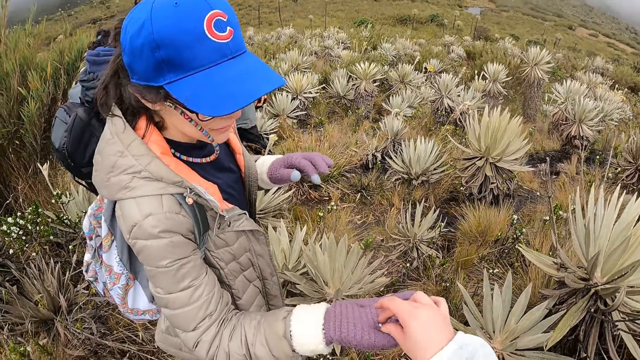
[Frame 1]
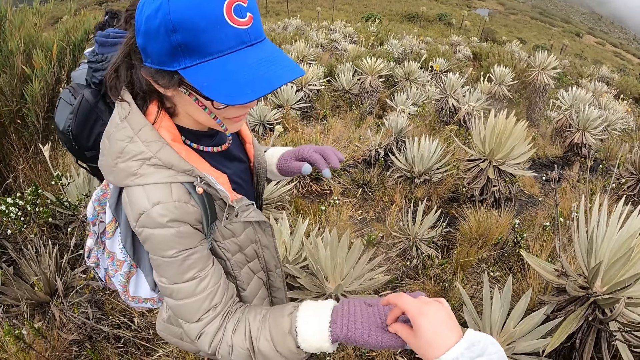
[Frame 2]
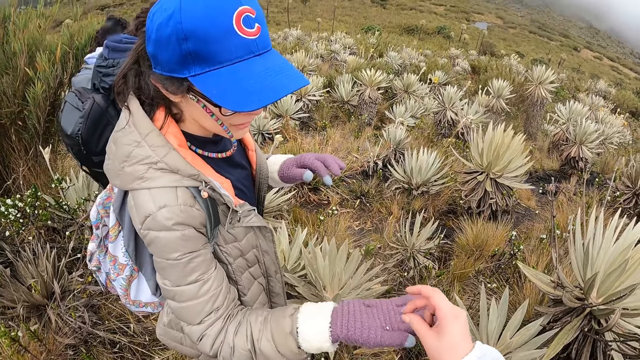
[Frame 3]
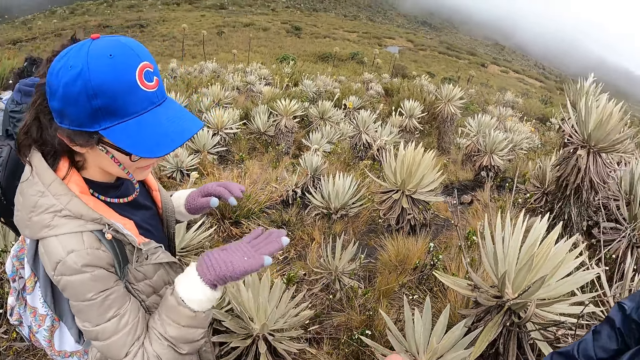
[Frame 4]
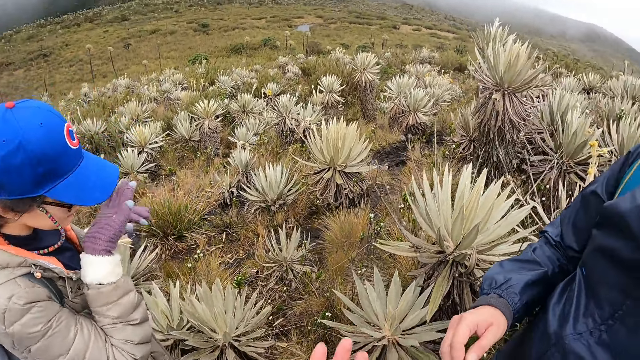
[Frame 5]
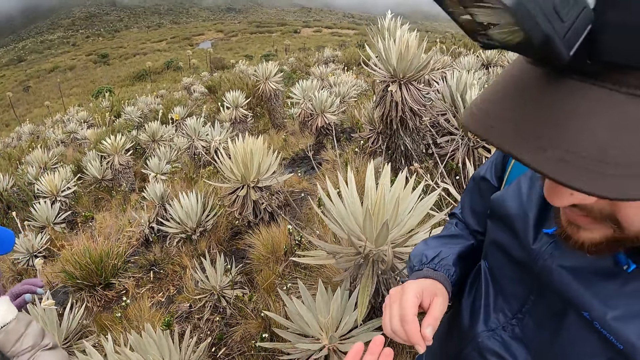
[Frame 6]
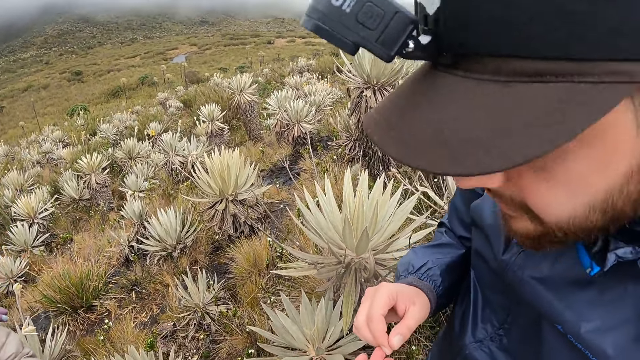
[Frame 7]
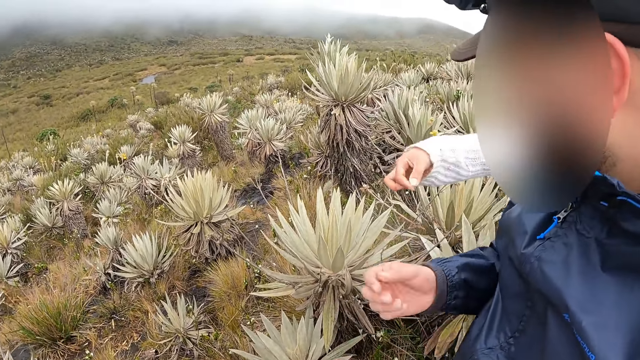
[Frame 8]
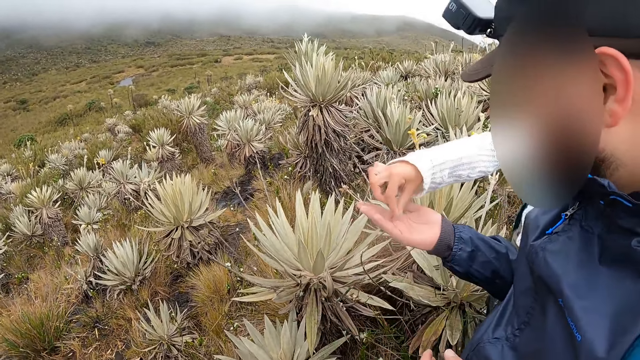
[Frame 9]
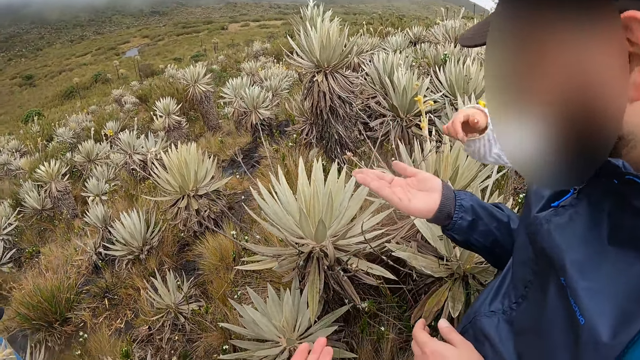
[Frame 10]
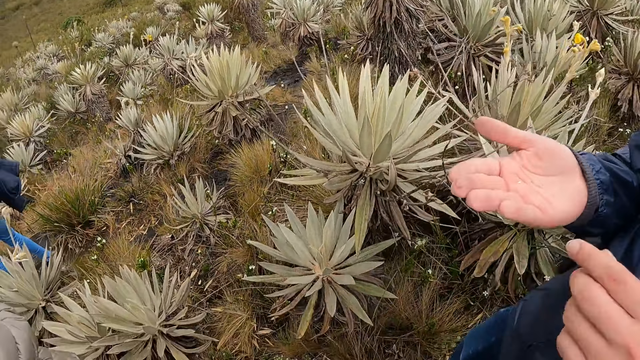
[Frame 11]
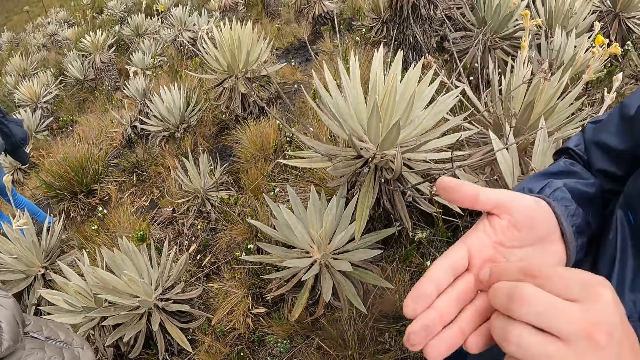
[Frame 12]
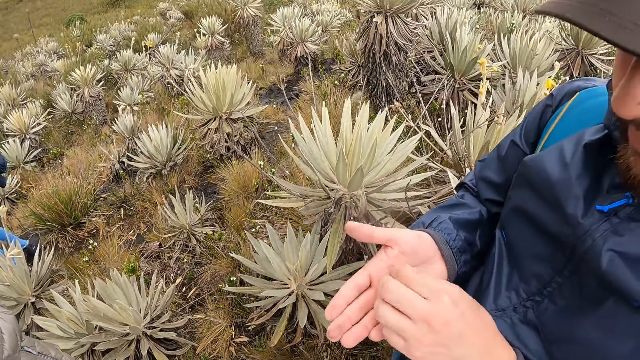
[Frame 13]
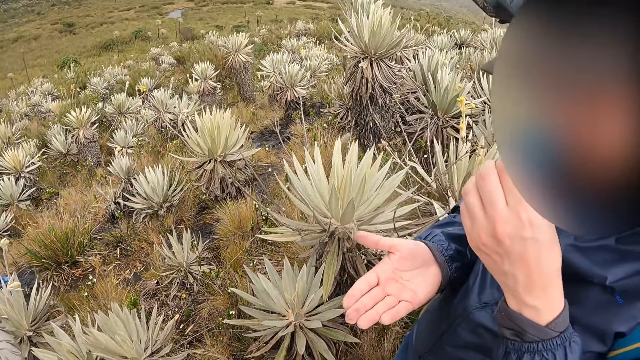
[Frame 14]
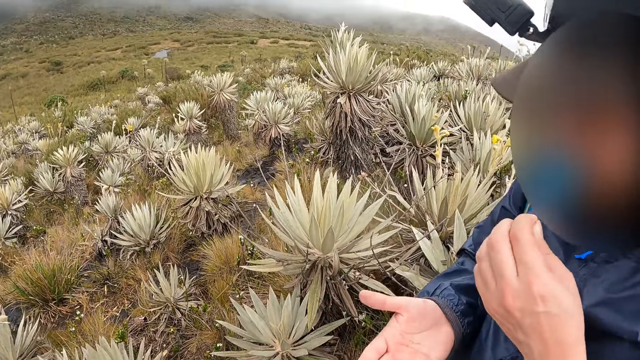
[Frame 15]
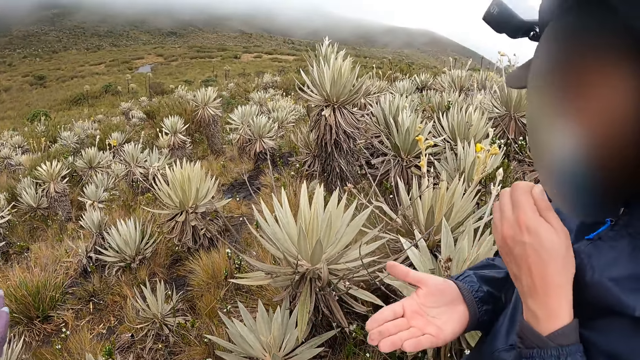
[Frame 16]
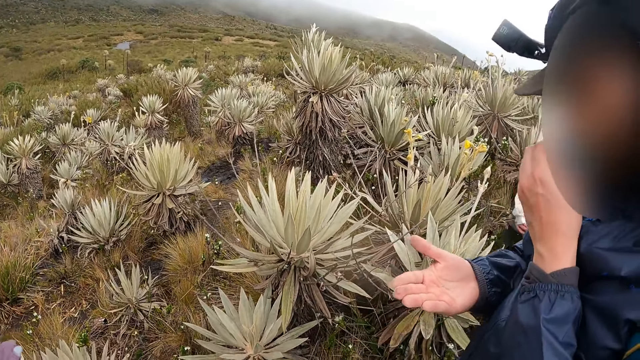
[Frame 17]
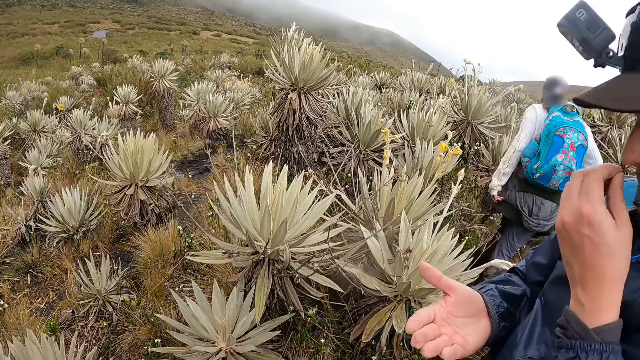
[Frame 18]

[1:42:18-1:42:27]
The woman eats the seed in her right hand. The woman looks at her hand. A man receives a seed from another woman with his right hand. The camera wearer takes something. The man lifts the seed in his right hand with his left hand.

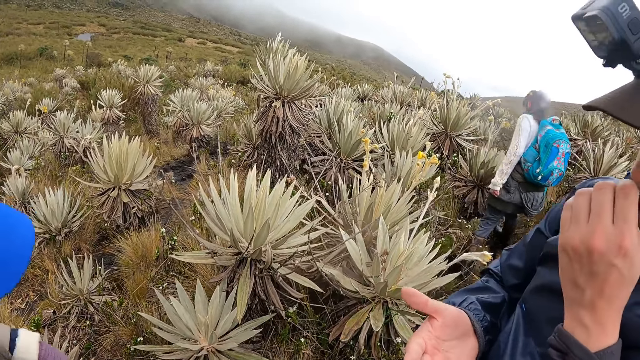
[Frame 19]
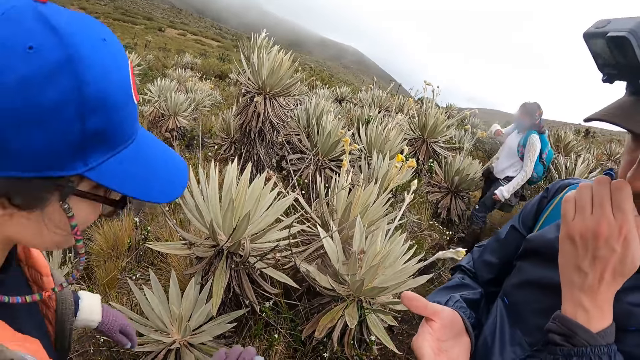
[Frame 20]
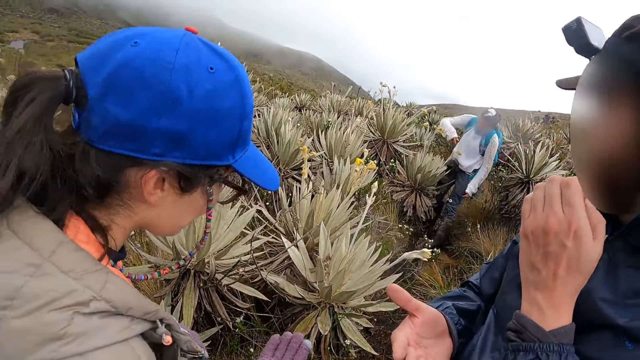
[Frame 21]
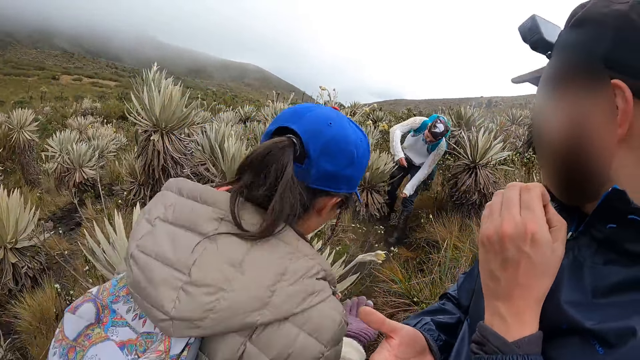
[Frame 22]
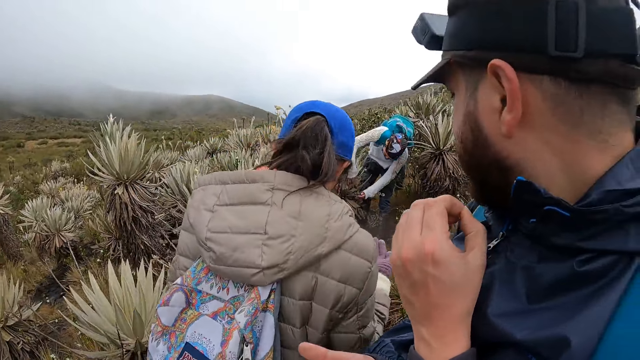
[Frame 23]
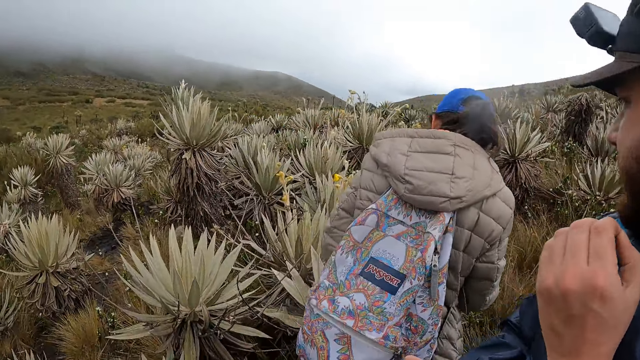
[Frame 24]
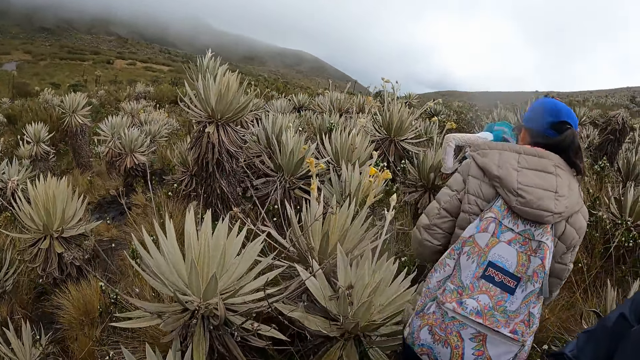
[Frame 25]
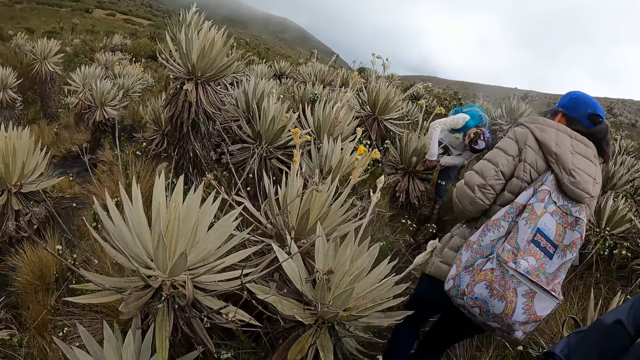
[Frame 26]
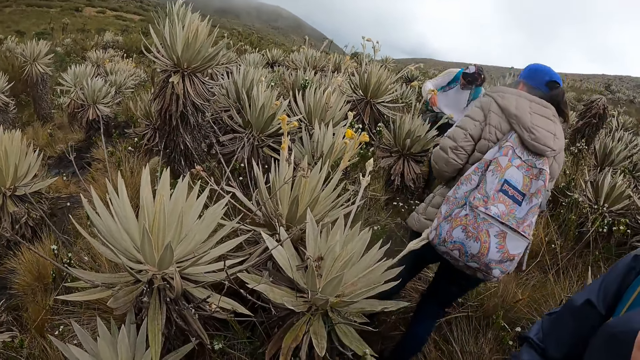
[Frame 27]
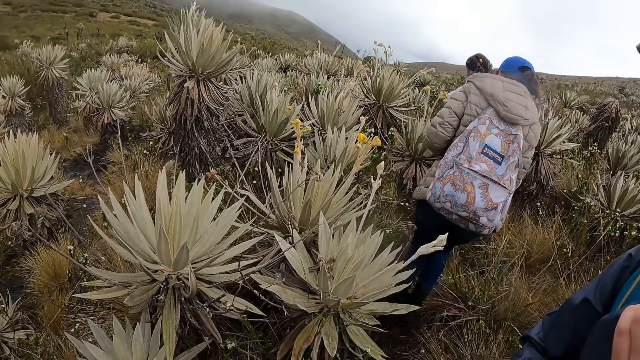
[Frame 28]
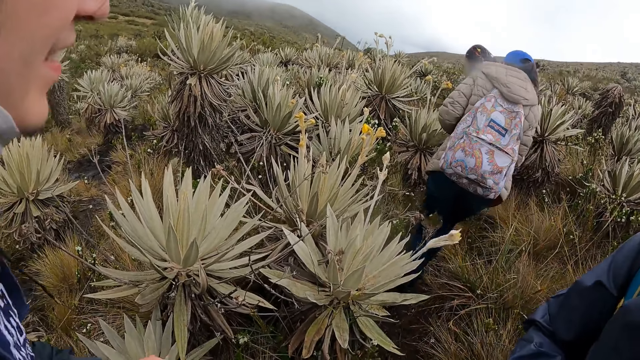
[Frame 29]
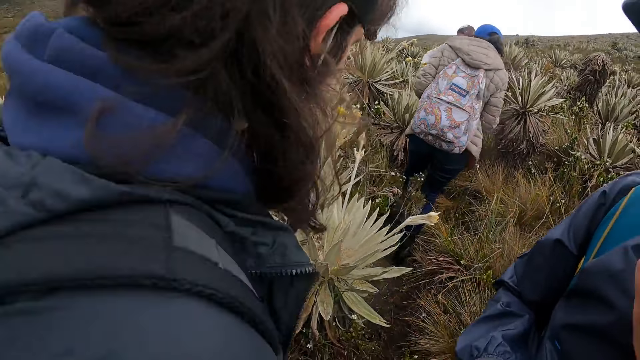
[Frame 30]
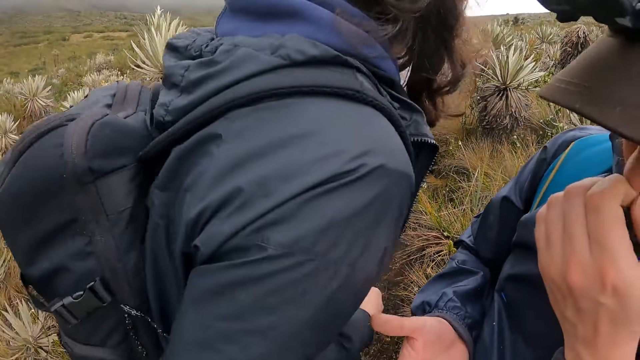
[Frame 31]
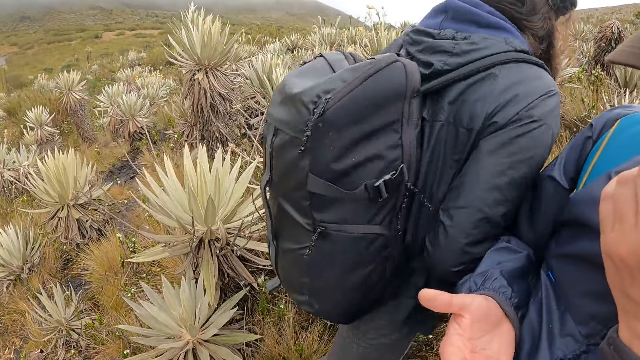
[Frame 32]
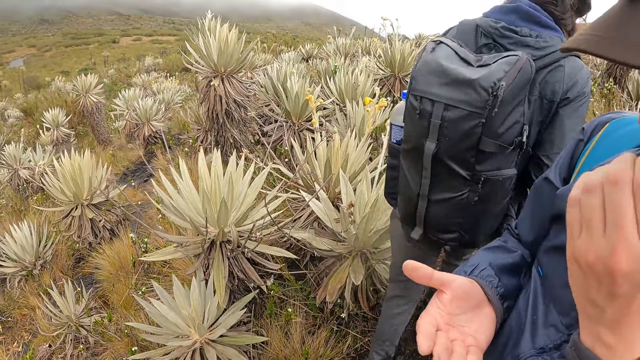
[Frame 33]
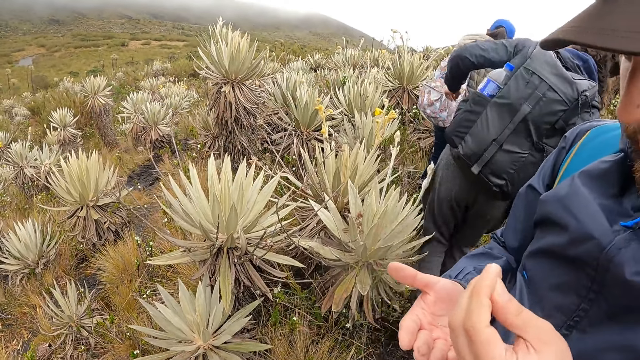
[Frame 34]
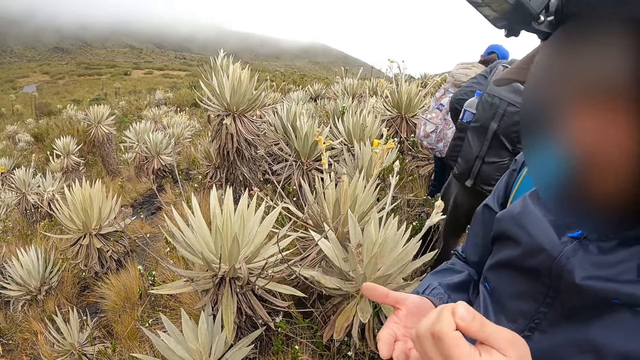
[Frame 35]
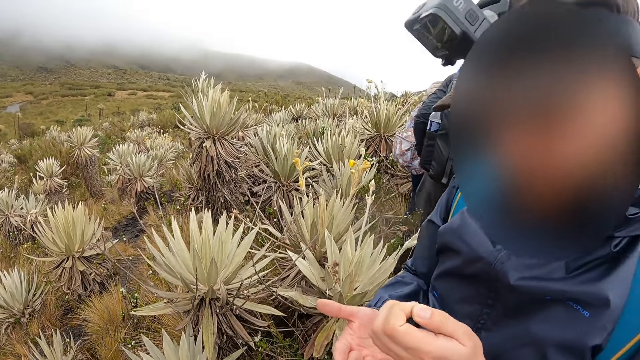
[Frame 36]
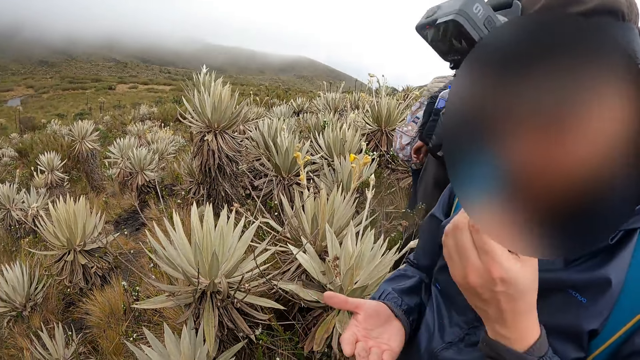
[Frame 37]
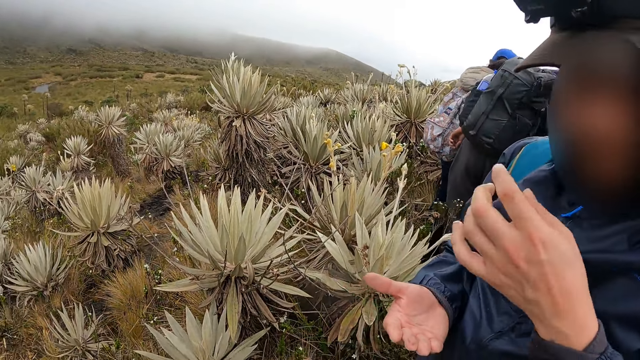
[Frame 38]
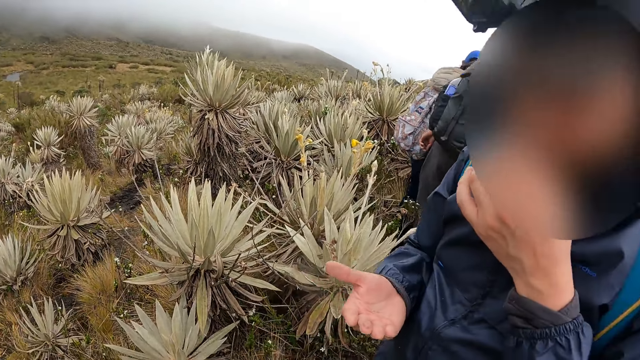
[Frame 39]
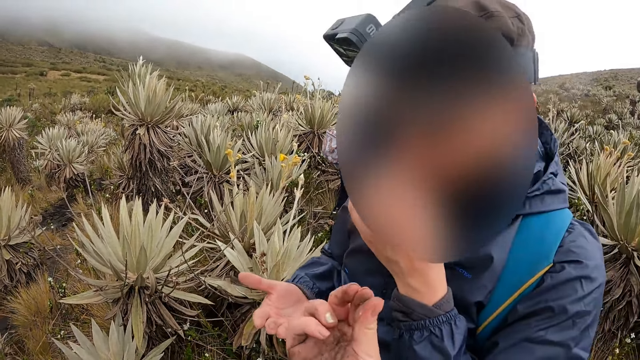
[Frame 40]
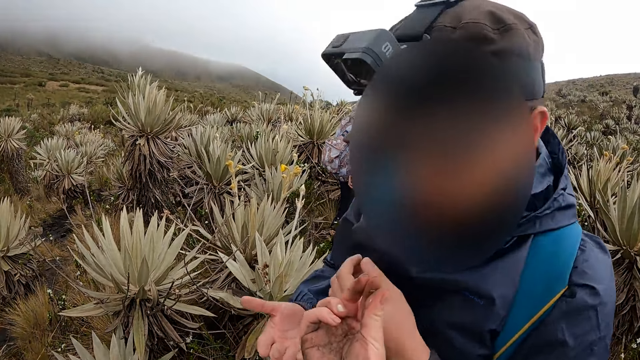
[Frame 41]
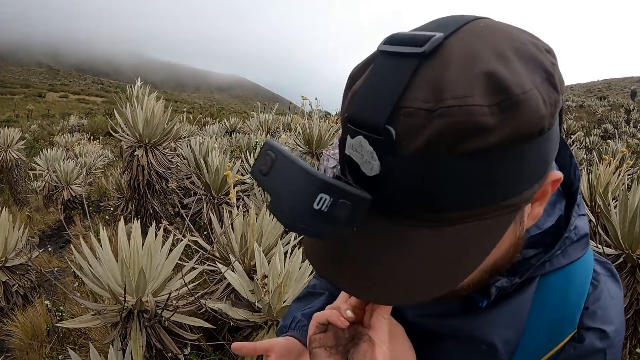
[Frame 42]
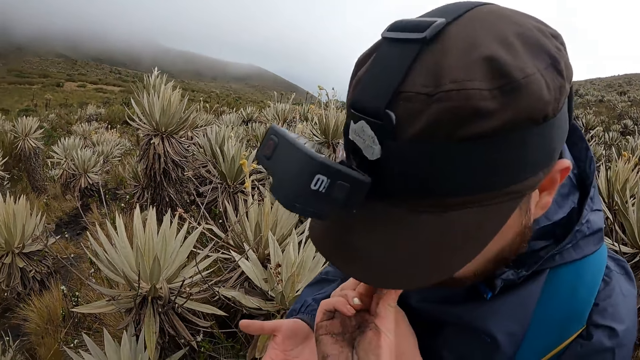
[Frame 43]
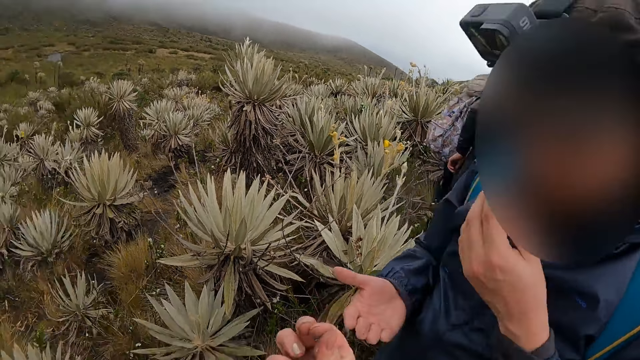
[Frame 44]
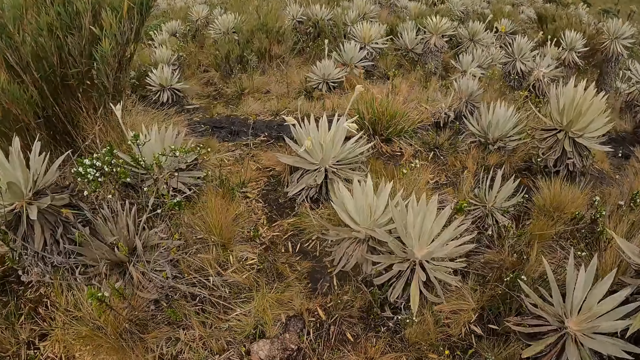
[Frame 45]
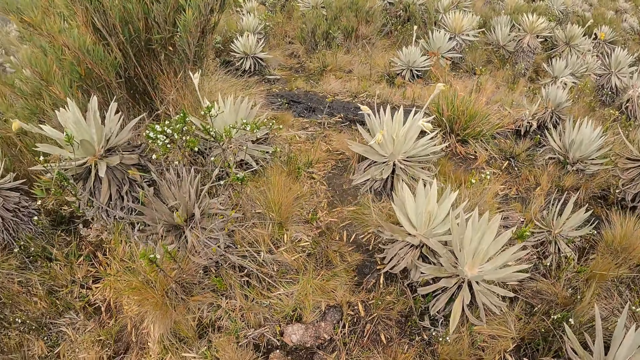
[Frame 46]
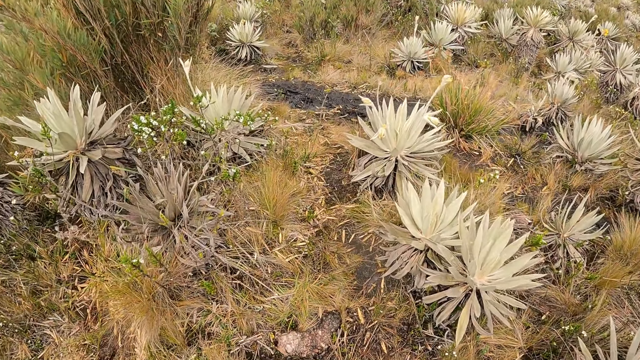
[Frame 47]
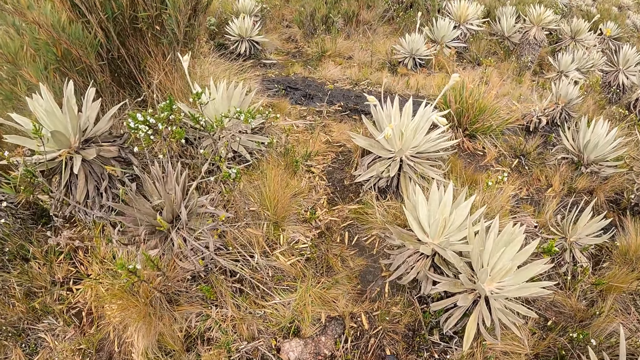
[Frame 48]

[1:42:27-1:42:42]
A woman walks back a few steps. Another woman touches an agave plant with both hands. Another woman walks a few steps. The camera wearer stretches her right hand towards the man. She puts the food in the other person's mouth.
